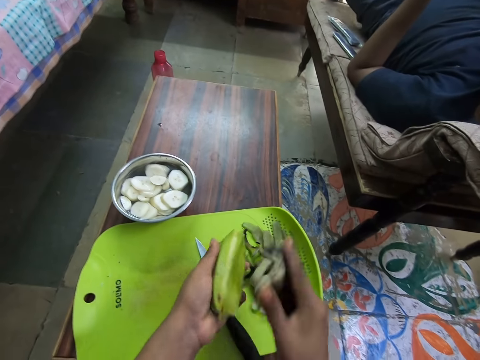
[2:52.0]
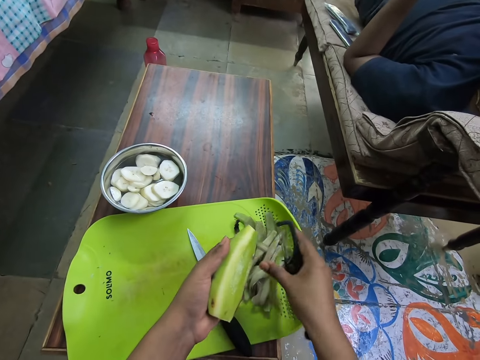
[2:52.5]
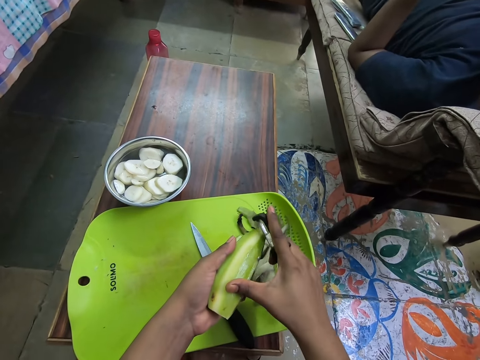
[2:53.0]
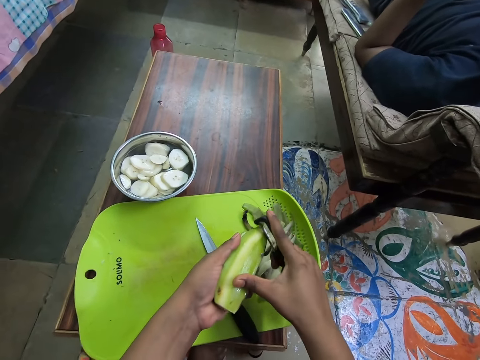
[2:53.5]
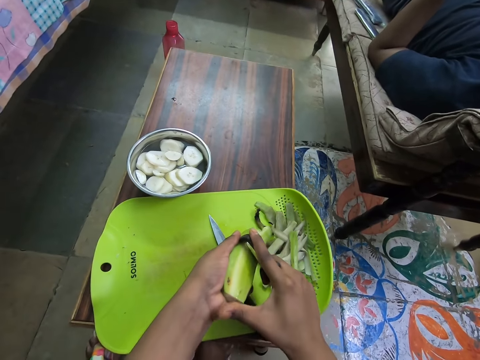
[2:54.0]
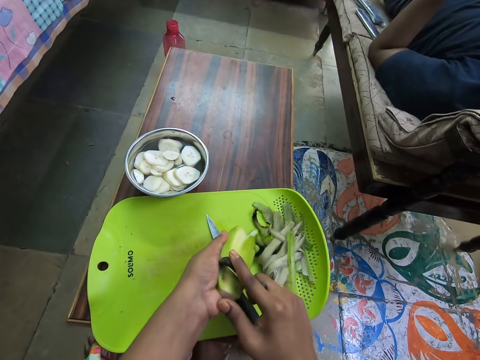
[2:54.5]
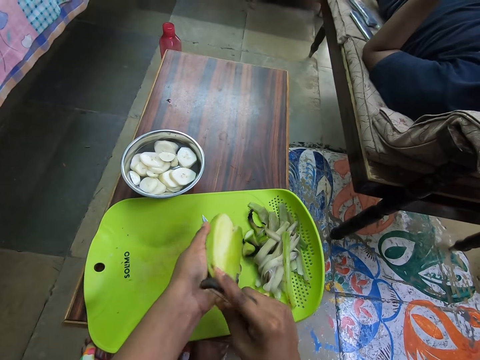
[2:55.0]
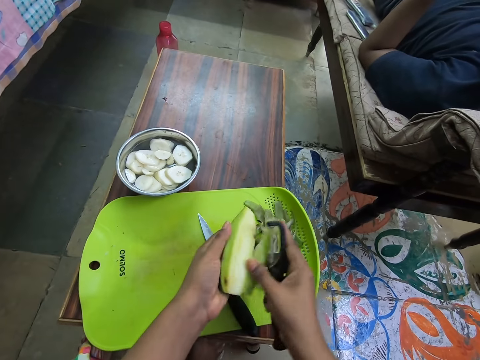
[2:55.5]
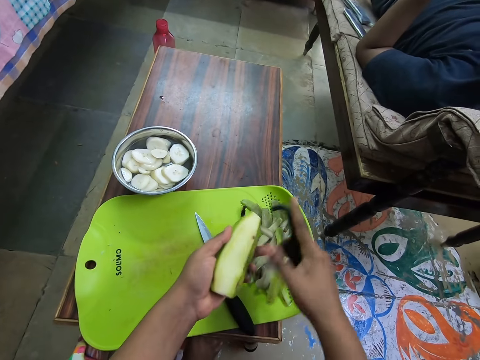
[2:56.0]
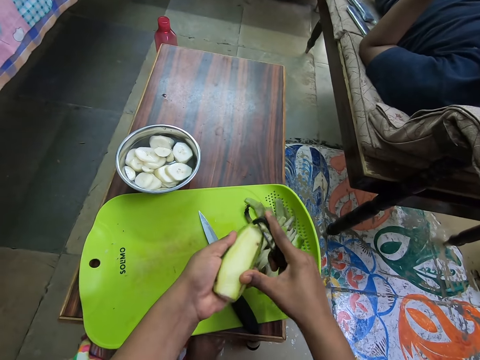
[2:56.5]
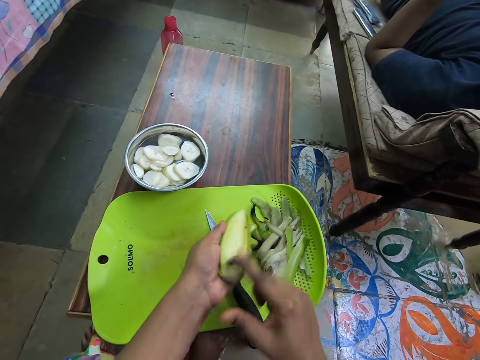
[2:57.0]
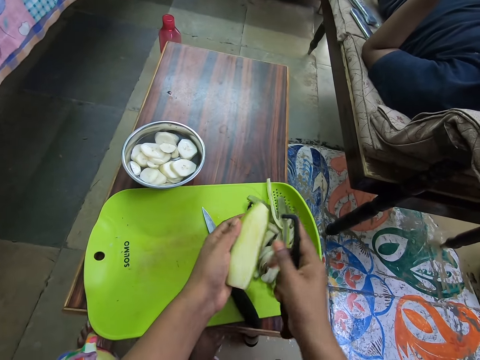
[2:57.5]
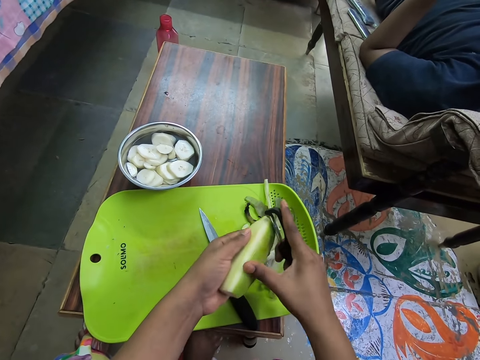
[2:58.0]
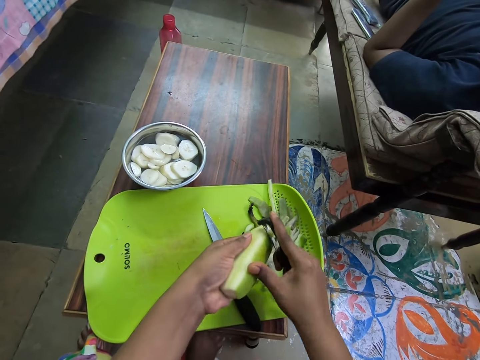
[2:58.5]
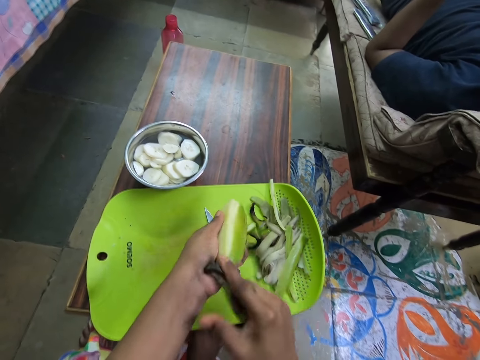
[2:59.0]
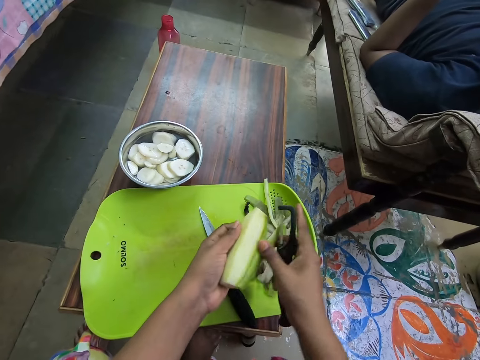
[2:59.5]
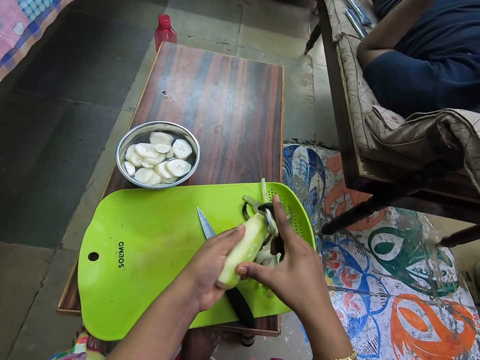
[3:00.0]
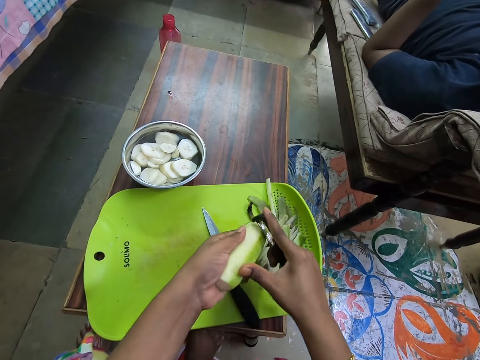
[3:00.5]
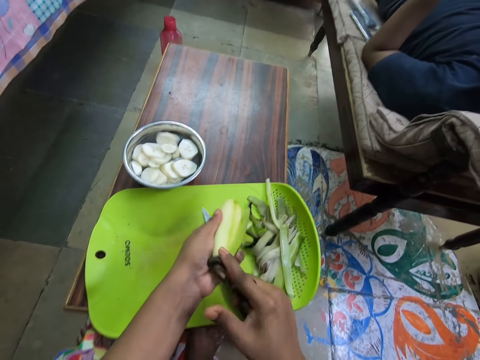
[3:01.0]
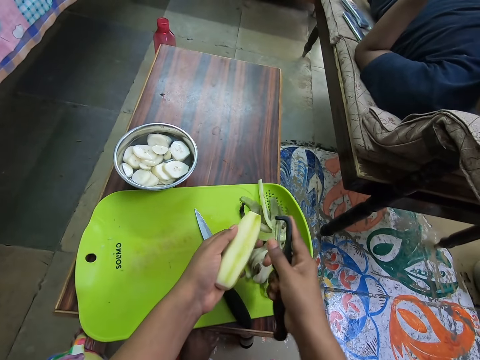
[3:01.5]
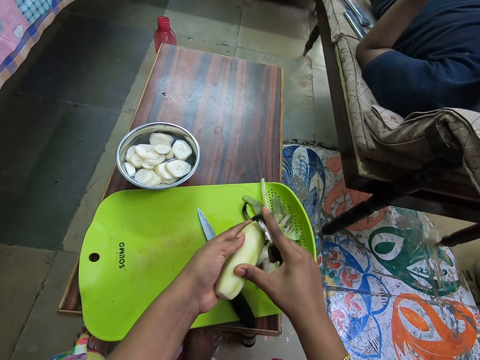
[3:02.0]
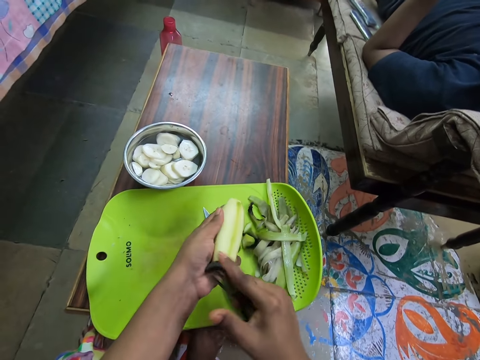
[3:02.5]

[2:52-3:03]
The camera wearer pulls the peel from the banana with her right hand. She drops the peel on the tray with her right hand. She peels the banana with the peeler in her right hand. She pulls the peel from the banana with her right hand. She drops the peel on the tray with her right hand. She peels the banana with the peeler in her right hand. She pulls the peel from the banana with her right hand. She drops the peel on the tray with her right hand. She peels the banana with the peeler in her right hand.

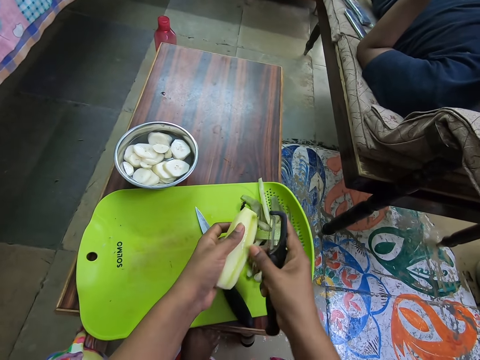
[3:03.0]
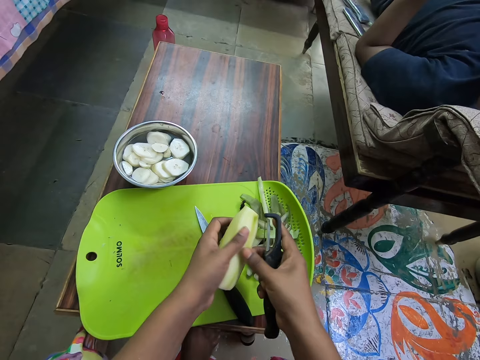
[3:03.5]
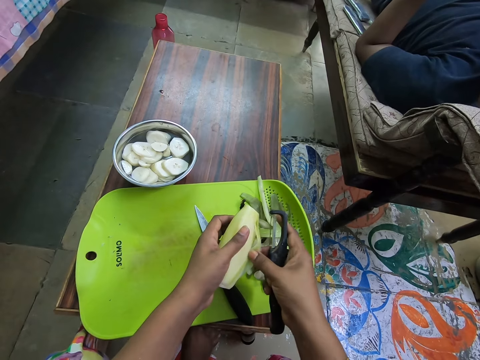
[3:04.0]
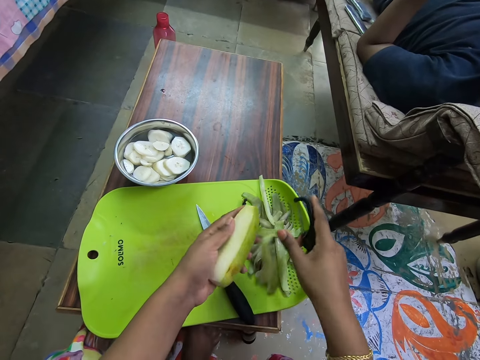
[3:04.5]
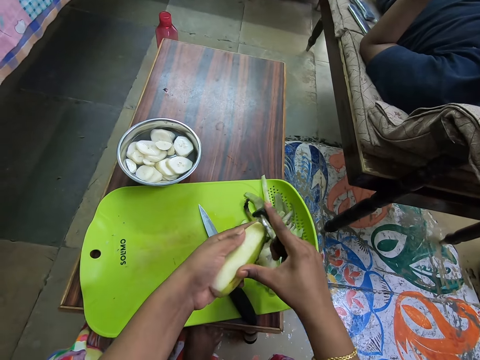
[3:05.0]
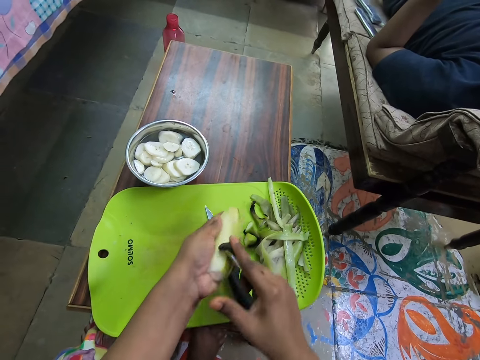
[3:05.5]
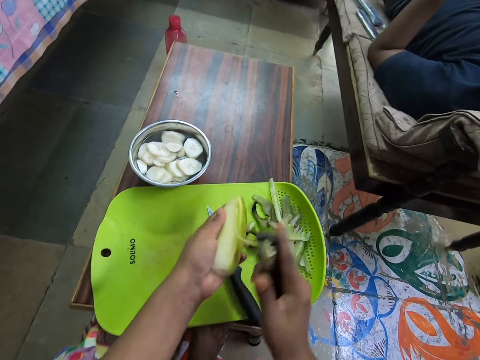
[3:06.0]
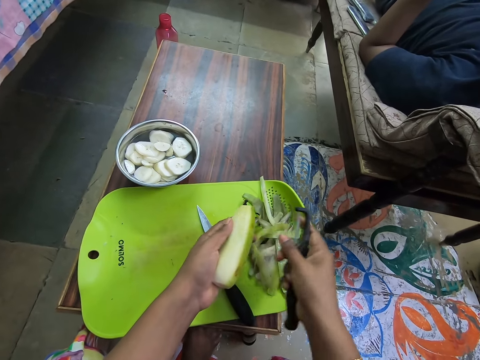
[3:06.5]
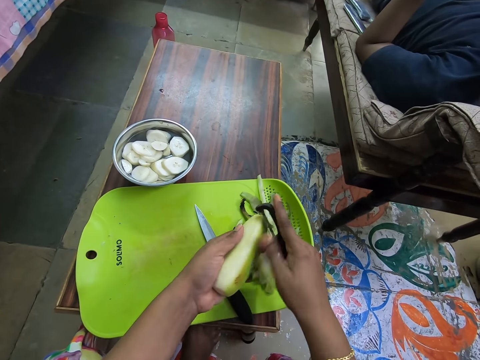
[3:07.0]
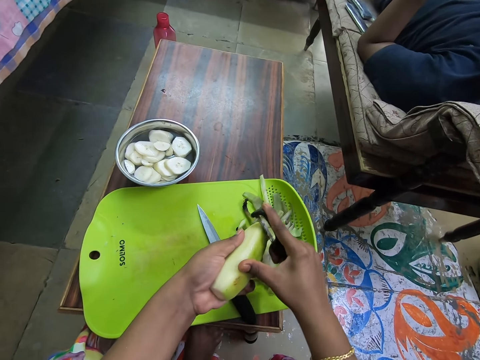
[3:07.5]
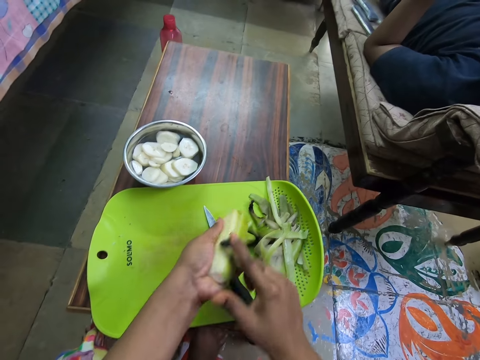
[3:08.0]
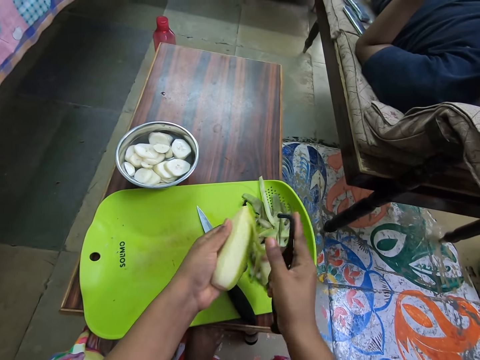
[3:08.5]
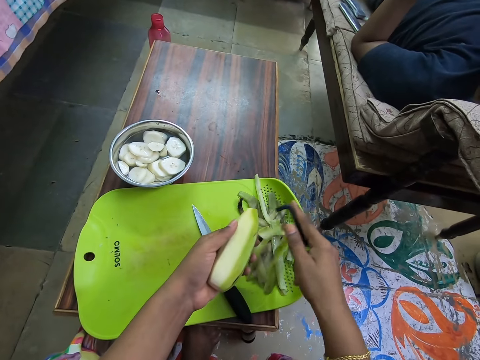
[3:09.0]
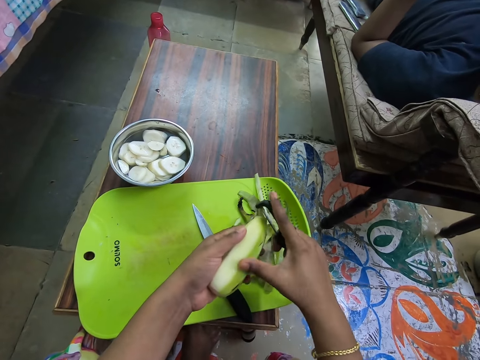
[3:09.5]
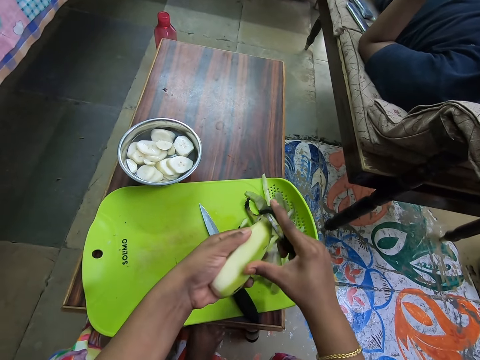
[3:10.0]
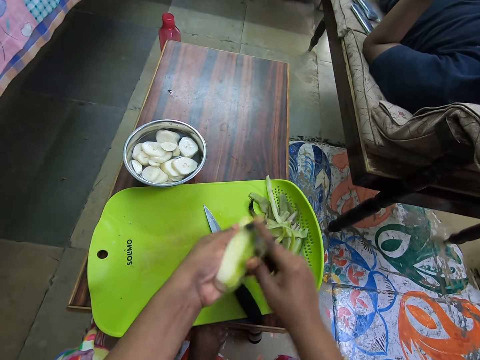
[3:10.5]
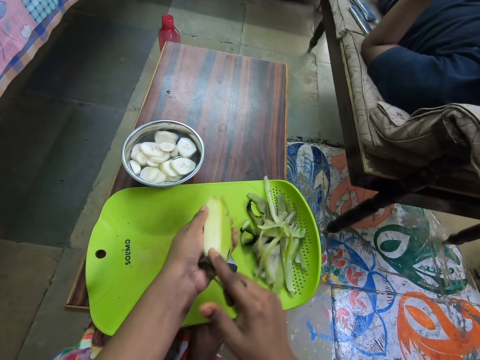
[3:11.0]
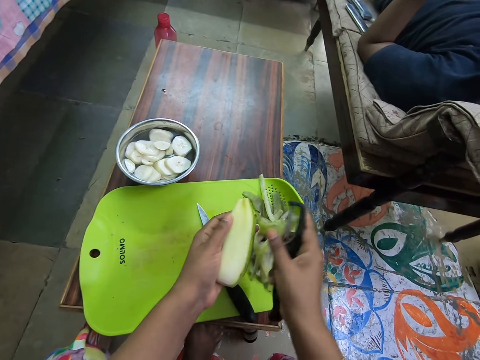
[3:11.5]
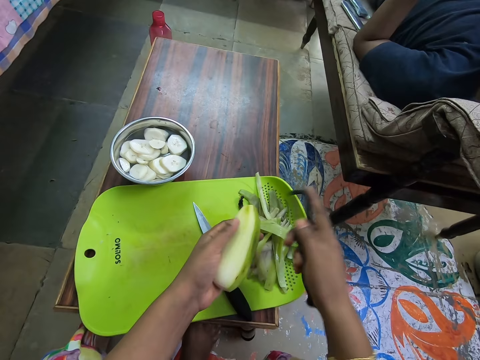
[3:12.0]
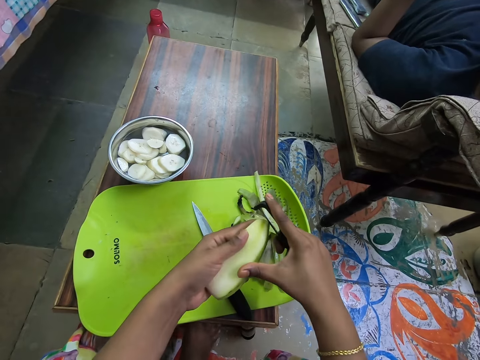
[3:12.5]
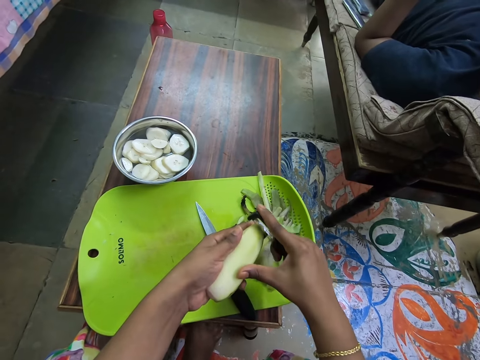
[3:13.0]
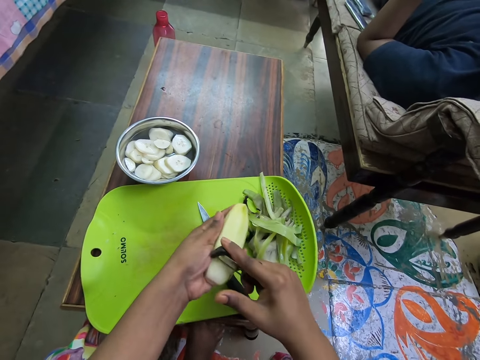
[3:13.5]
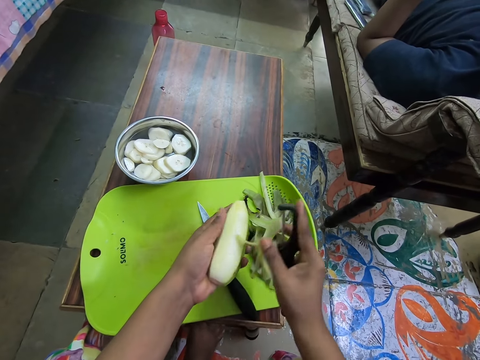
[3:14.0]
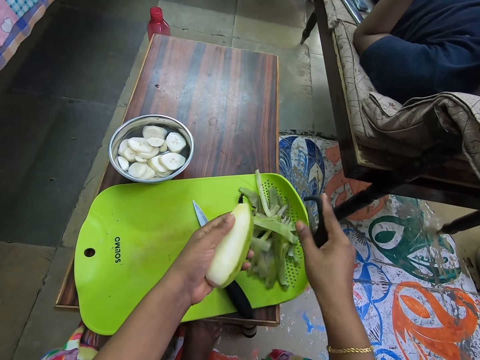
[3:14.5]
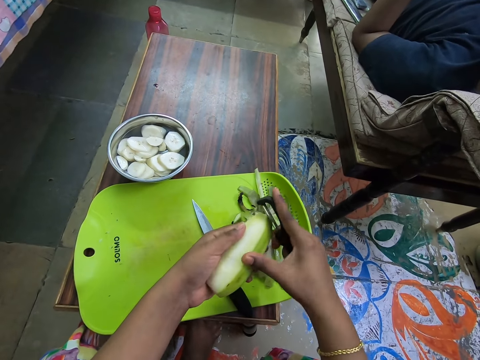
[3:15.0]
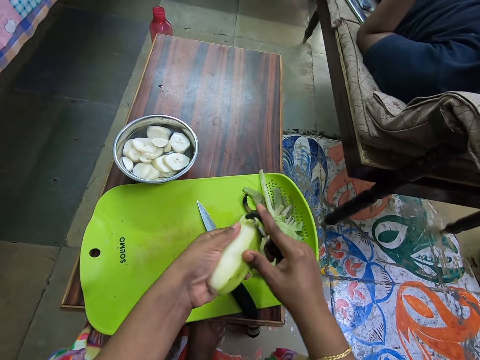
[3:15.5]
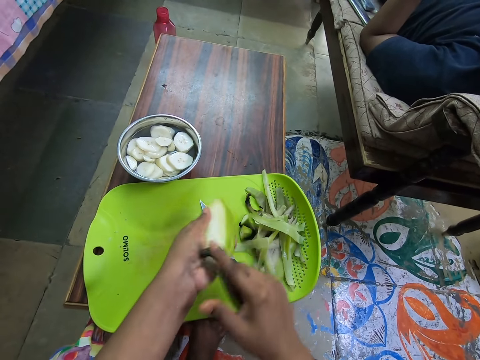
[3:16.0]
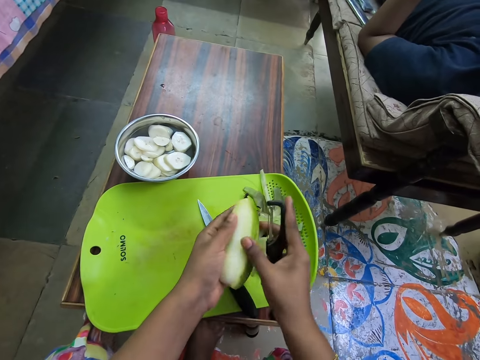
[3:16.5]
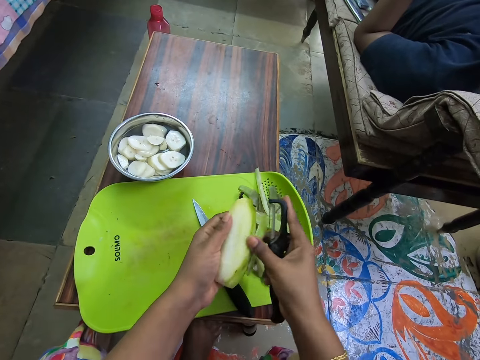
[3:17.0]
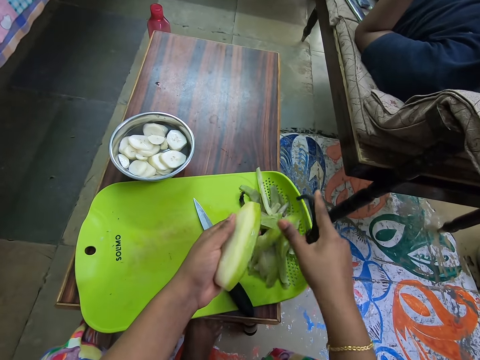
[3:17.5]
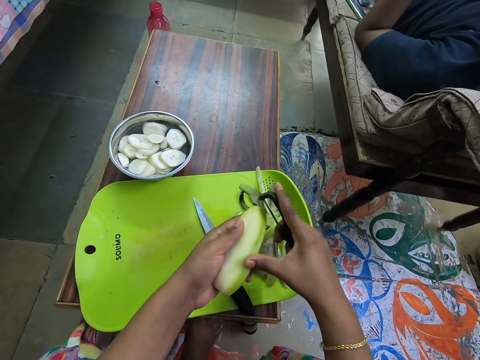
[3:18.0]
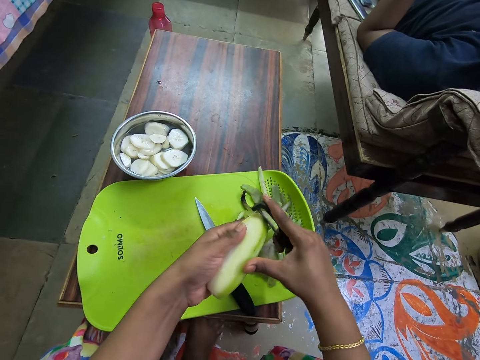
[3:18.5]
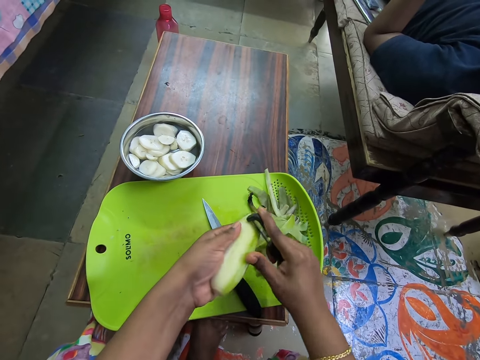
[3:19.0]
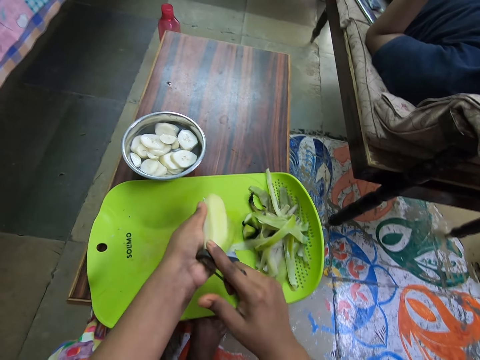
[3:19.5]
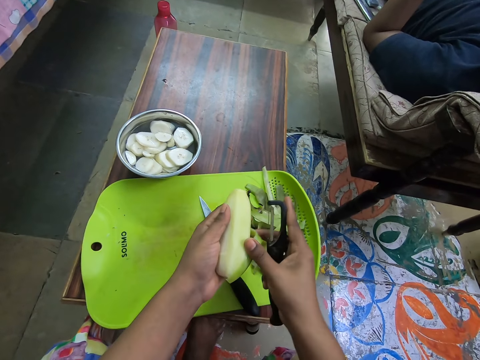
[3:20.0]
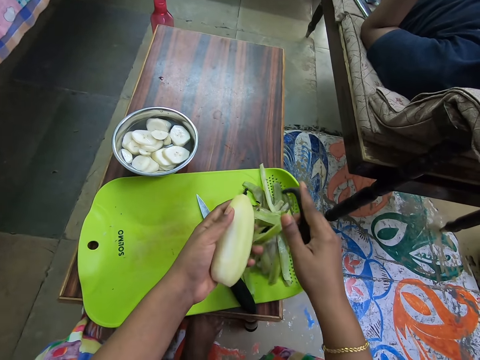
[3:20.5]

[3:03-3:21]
The camera wearer pulls the peel from the banana with her right hand. She drops the peel on the tray with her right hand. She peels the banana with the peeler in her right hand. She drops the peel on the tray with her right hand. She peels the banana with the peeler in her right hand. She drops the peel on the tray with her right hand. She peels the banana with the peeler in her right hand. She drops the peel on the tray with her right hand. She peels the banana with the peeler in her right hand. She pulls the peel from the banana with her right hand. She drops the peel on the tray with her right hand. She peels the banana with the peeler in her right hand. She pulls the peel from the banana with her right hand. She drops the peel on the tray with her right hand.
